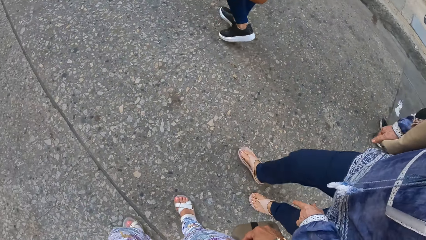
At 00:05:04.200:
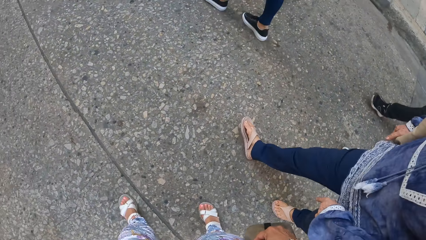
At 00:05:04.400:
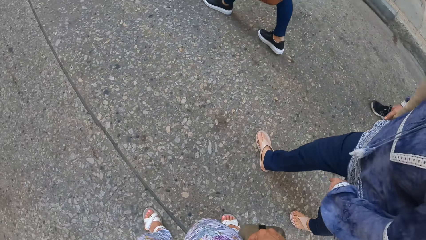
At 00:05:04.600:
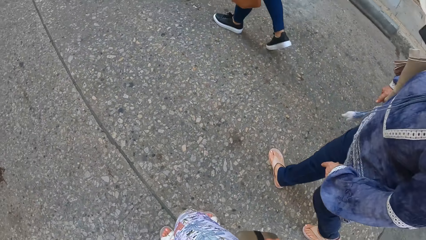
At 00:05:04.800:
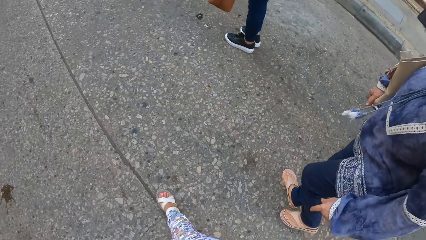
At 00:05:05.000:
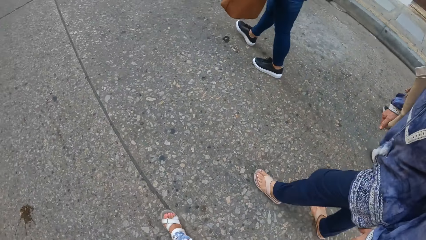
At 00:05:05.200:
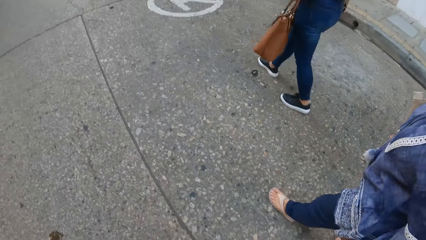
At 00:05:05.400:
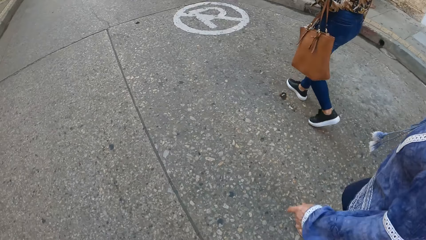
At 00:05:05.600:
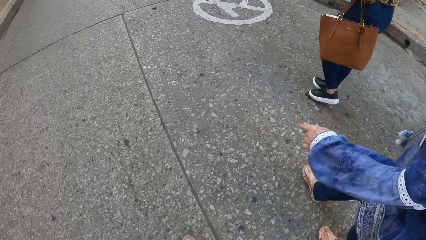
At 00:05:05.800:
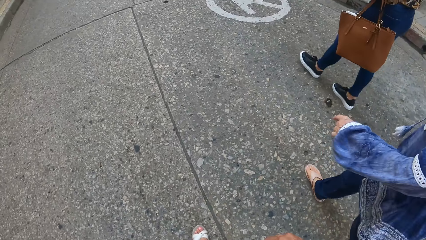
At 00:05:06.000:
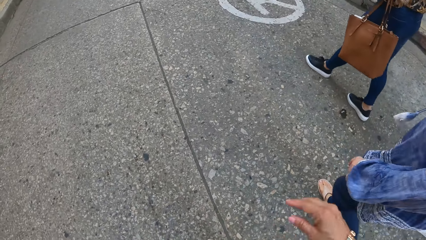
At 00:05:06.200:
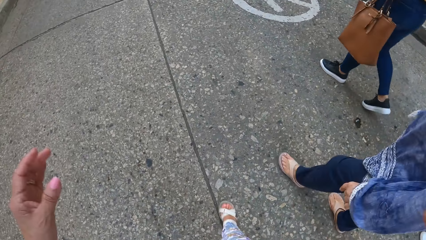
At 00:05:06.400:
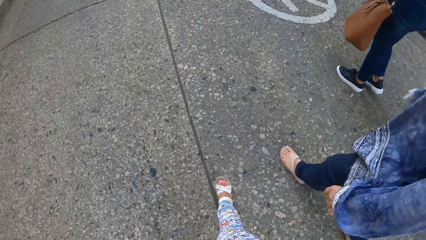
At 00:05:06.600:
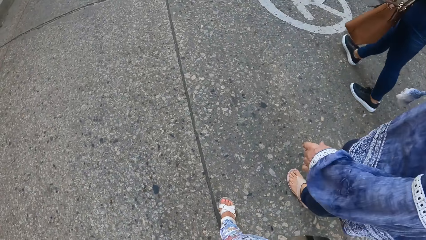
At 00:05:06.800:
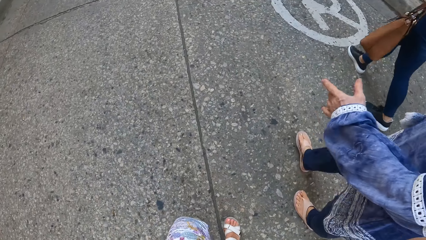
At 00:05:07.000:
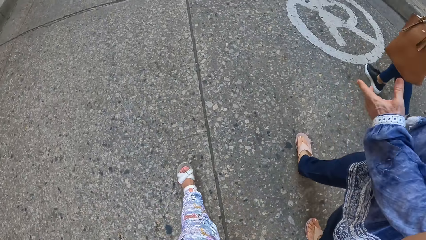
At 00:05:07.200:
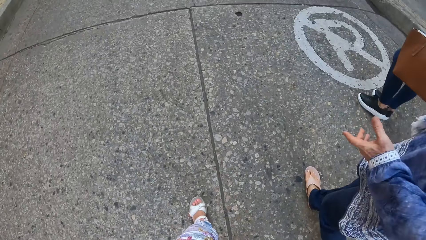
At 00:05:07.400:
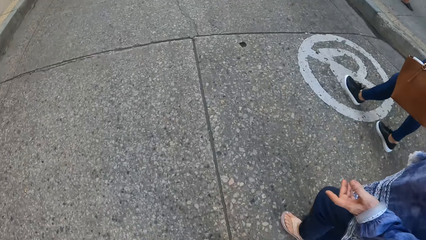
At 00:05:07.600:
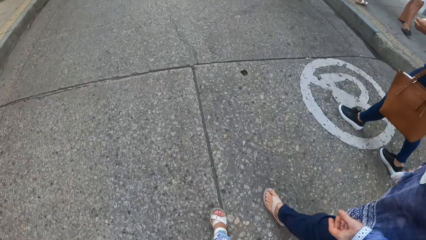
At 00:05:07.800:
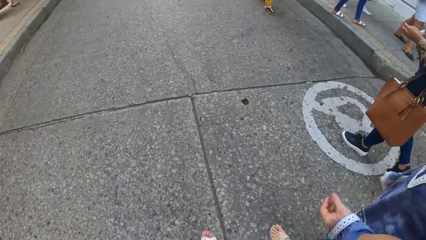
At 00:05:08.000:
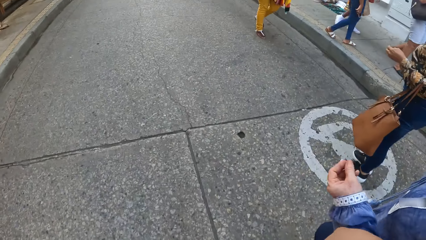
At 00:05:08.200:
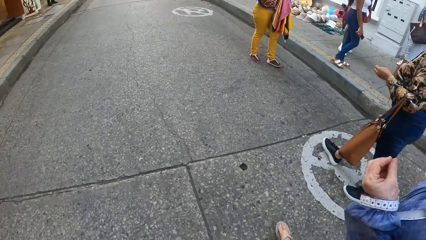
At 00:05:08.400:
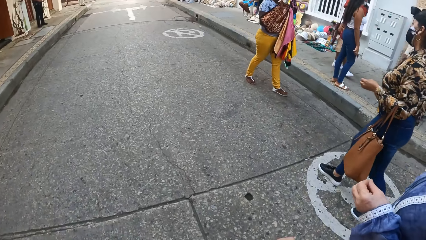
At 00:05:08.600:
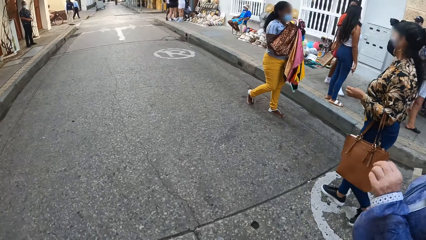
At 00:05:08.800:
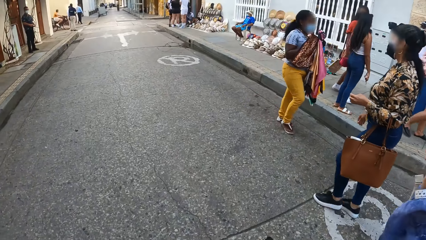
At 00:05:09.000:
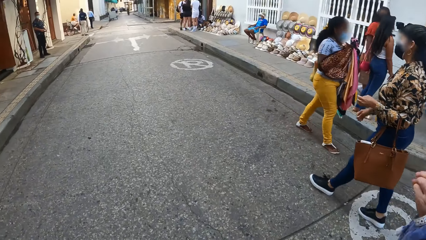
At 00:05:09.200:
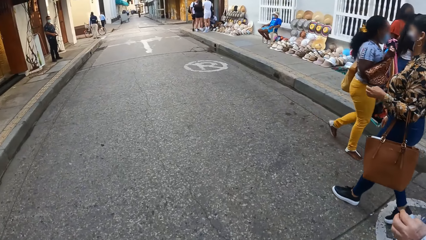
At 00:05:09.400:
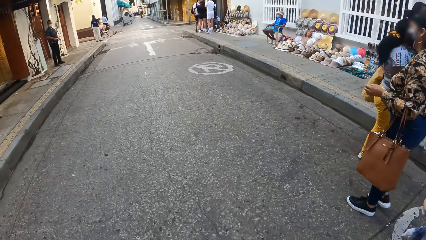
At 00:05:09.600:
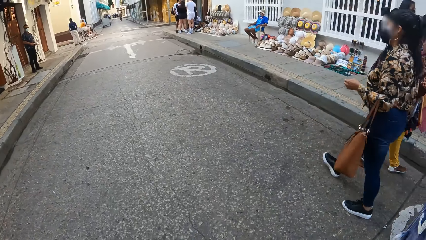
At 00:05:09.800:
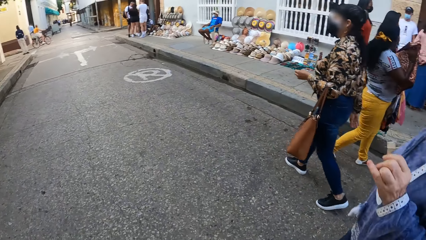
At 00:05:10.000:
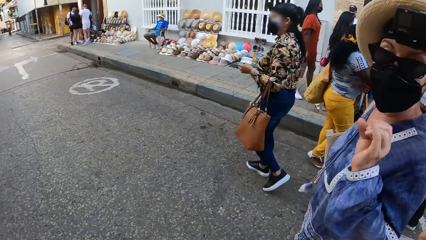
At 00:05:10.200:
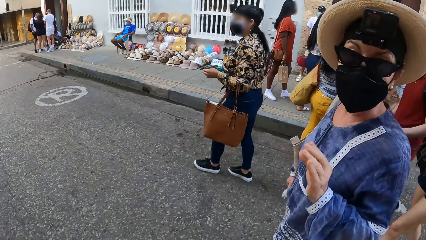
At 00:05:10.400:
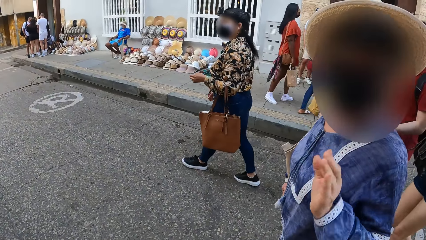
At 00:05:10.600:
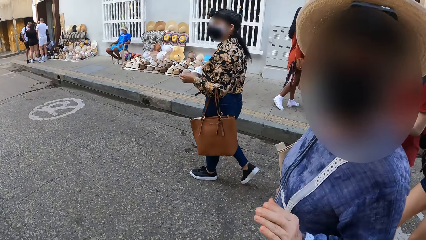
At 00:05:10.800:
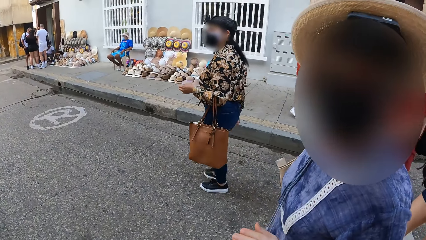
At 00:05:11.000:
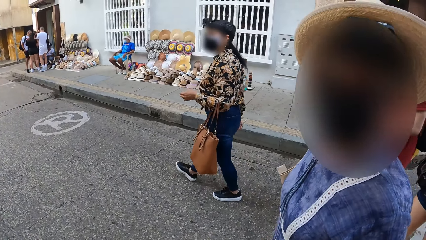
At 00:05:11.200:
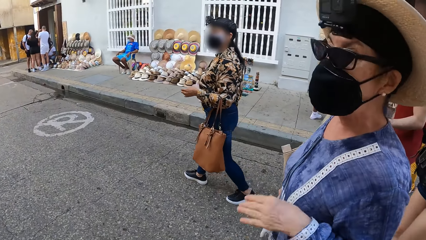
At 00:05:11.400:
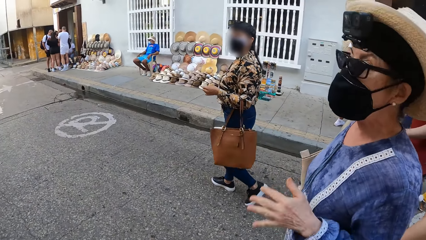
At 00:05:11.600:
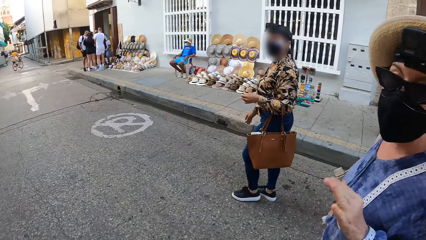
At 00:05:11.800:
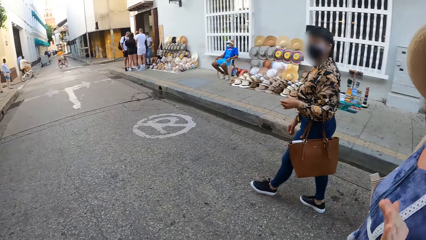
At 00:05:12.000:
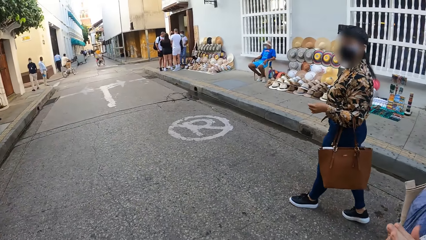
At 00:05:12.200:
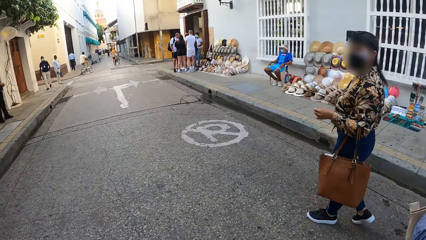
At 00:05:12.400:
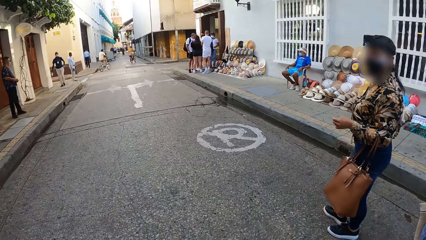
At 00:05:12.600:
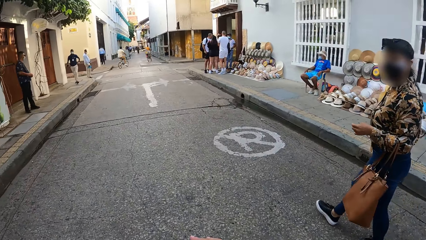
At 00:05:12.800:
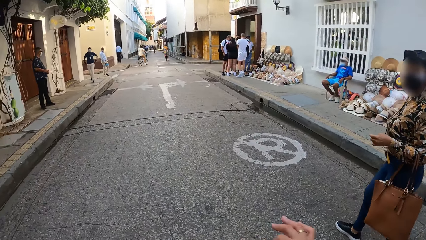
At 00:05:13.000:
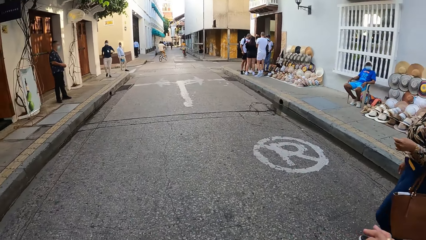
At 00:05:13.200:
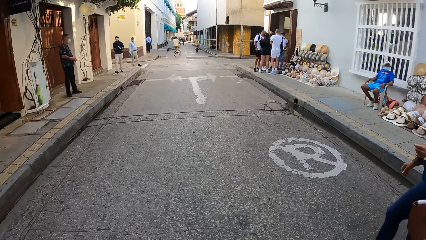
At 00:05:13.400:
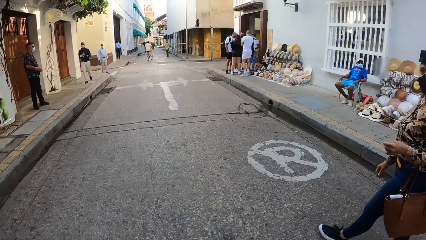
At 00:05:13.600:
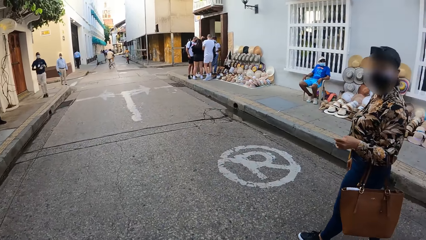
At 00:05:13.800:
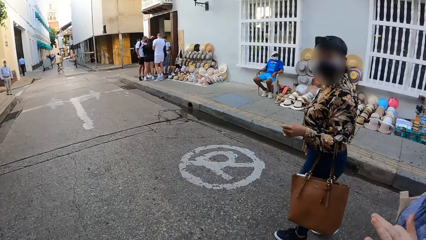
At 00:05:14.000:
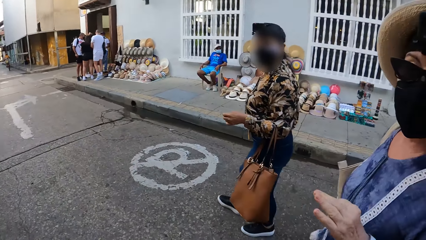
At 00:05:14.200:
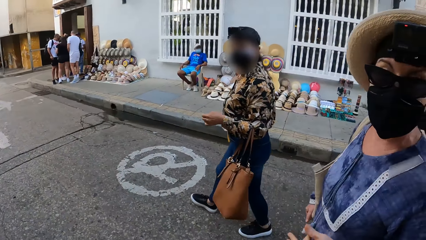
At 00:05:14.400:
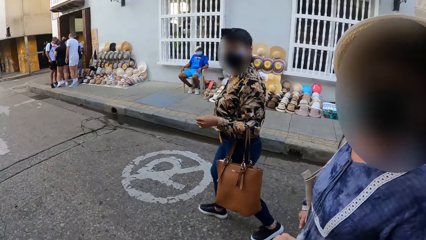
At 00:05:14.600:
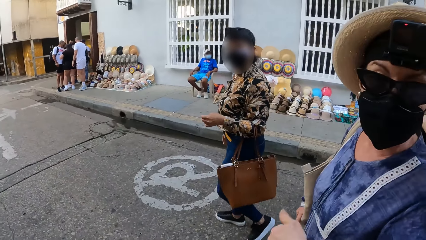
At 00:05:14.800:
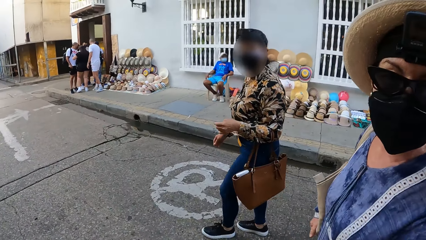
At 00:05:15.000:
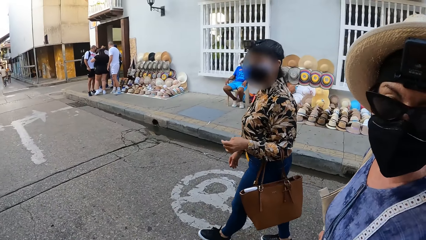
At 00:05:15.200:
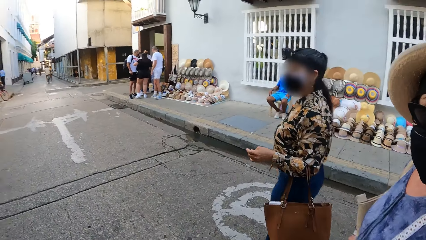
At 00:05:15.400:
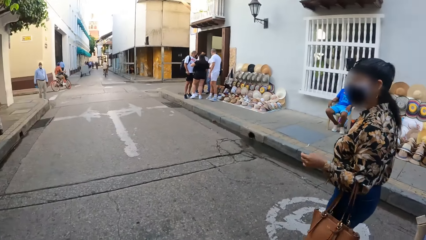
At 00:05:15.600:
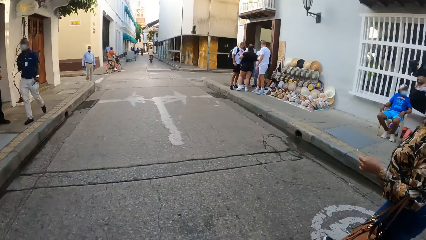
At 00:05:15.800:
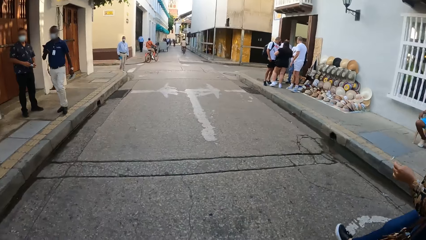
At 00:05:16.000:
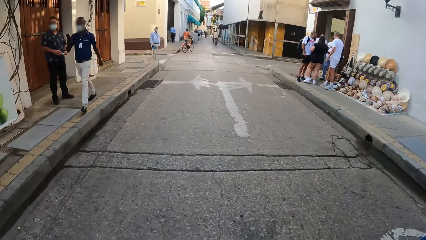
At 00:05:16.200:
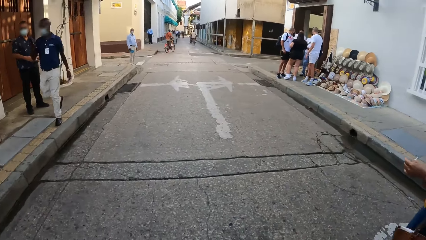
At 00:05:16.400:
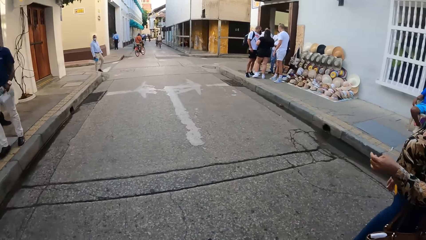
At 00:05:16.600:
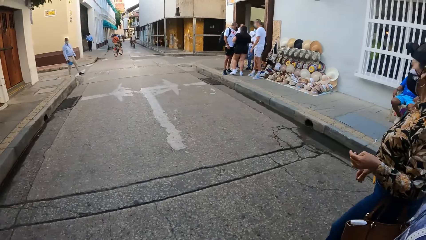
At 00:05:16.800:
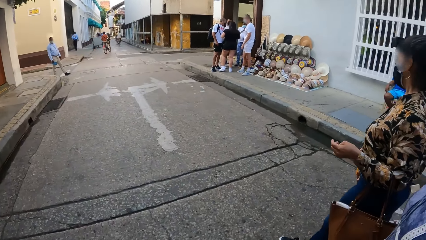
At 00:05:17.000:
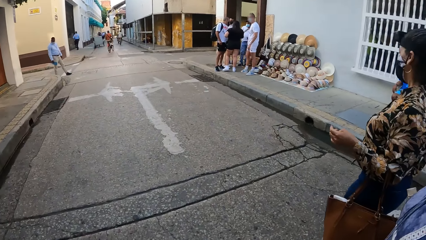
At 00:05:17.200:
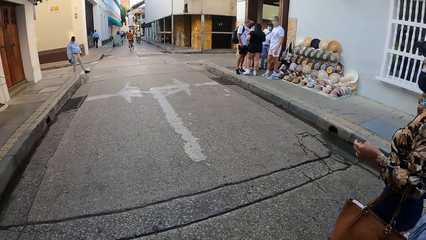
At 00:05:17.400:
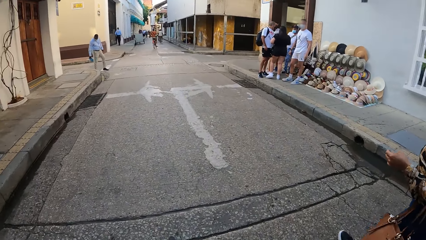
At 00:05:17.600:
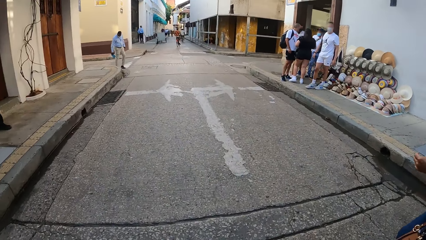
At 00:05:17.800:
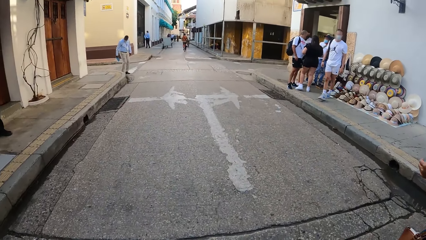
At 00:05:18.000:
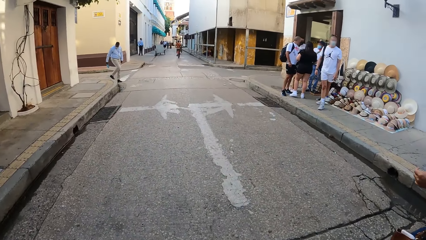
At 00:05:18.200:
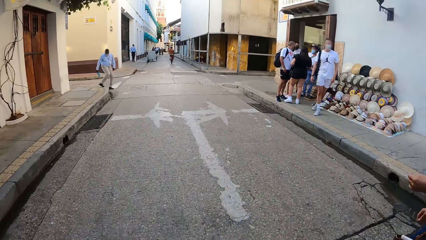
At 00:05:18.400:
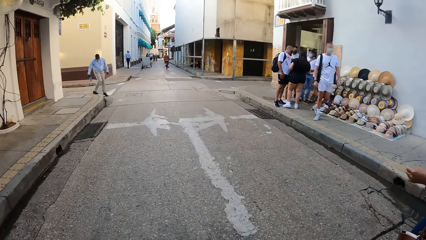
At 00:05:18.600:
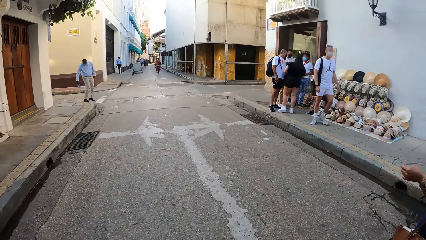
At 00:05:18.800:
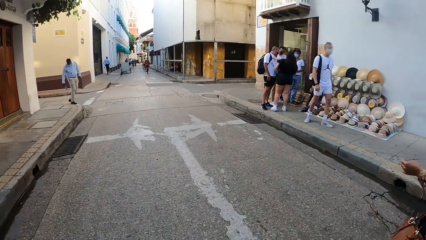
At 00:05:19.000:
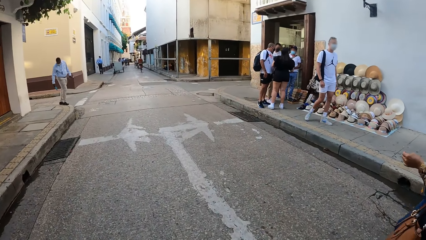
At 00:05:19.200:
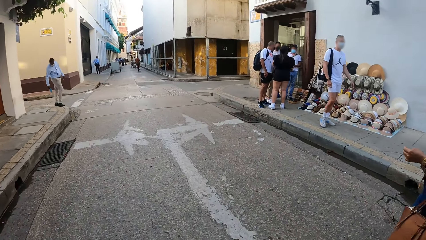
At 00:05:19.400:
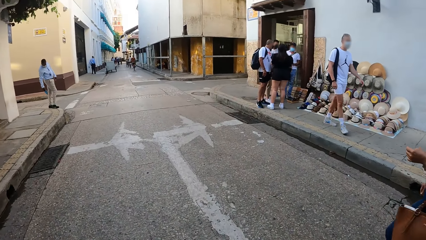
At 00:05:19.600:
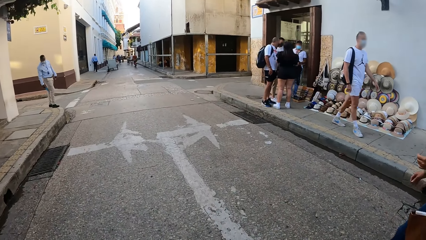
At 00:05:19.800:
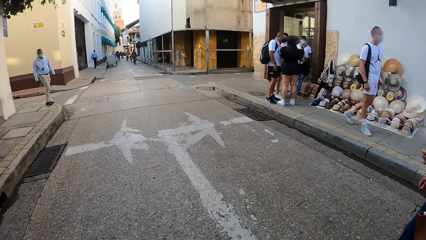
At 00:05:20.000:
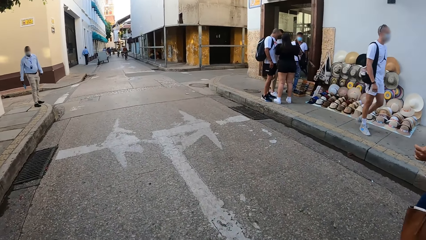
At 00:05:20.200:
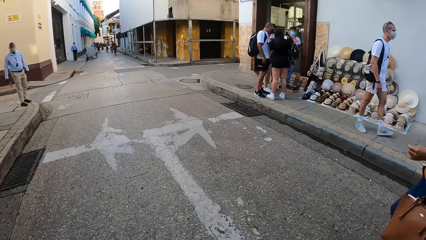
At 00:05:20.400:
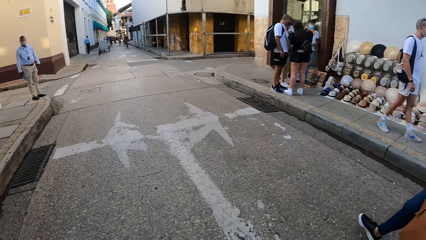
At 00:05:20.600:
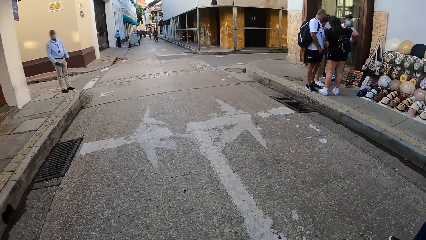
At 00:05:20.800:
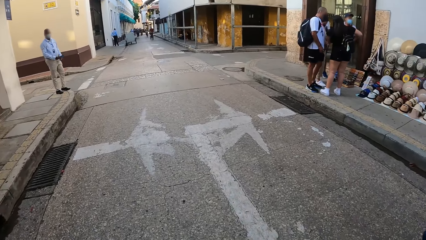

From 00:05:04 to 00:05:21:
The camera wearer raises her hands to something. She gestures. A lady makes gestures by hand. The lady interacts with the camera wearer. Another lady looks at the camera wearer. A woman looks around. The camera wearer interacts with the first lady. She looks around the road.
